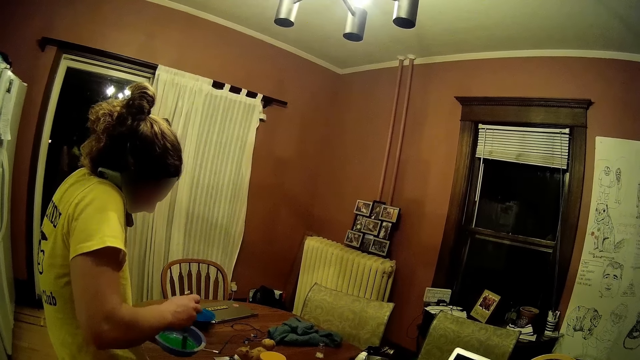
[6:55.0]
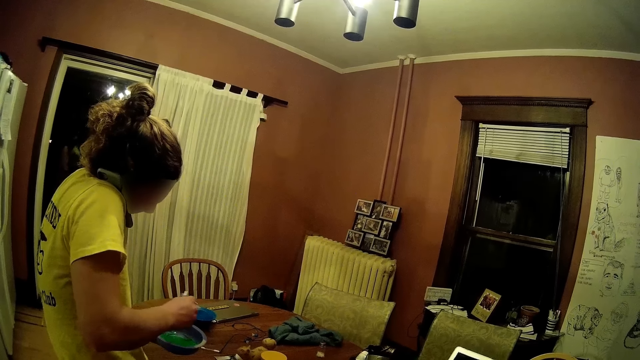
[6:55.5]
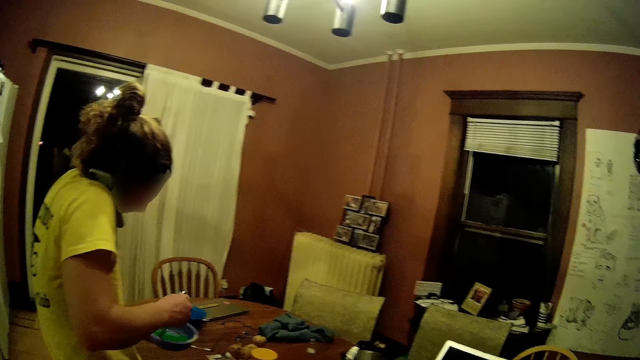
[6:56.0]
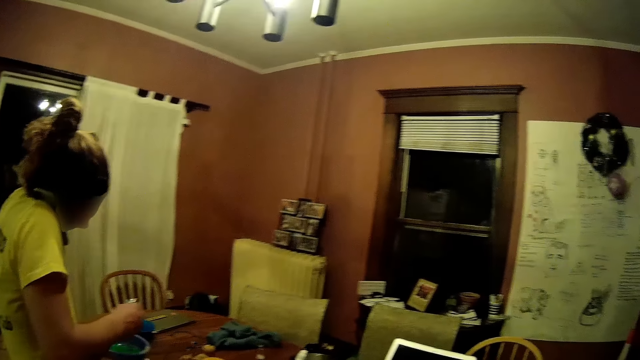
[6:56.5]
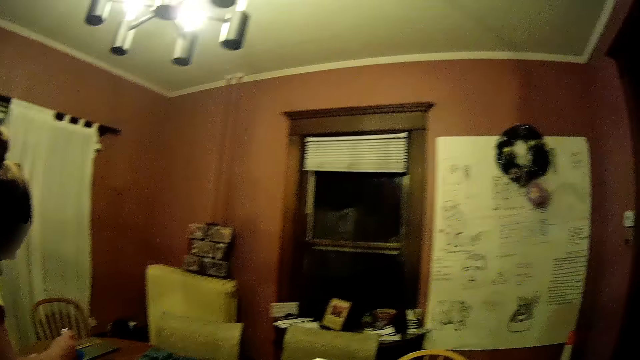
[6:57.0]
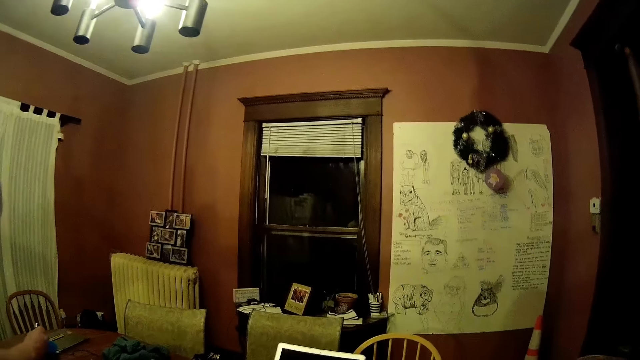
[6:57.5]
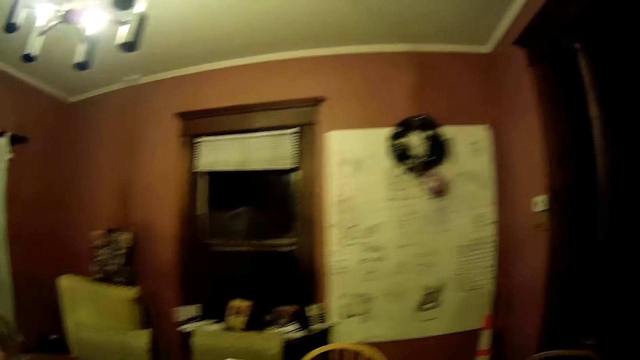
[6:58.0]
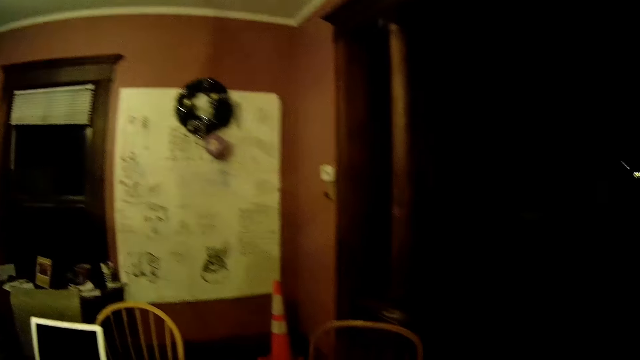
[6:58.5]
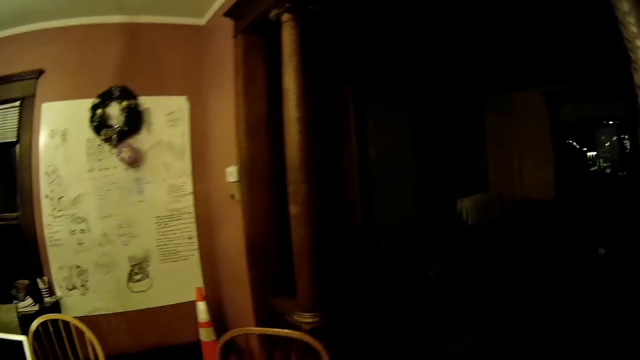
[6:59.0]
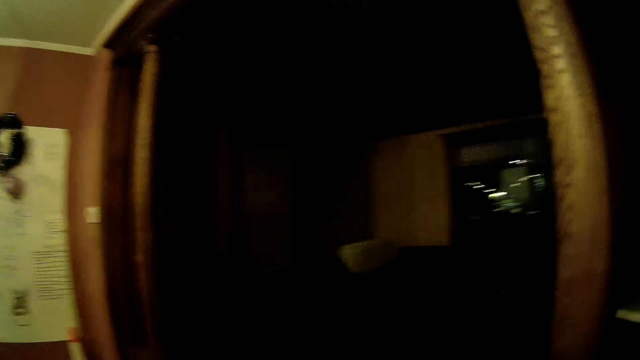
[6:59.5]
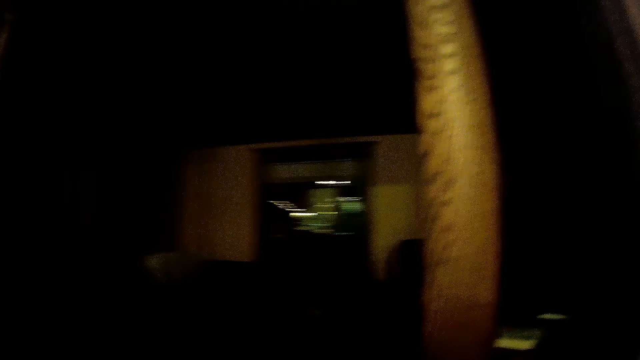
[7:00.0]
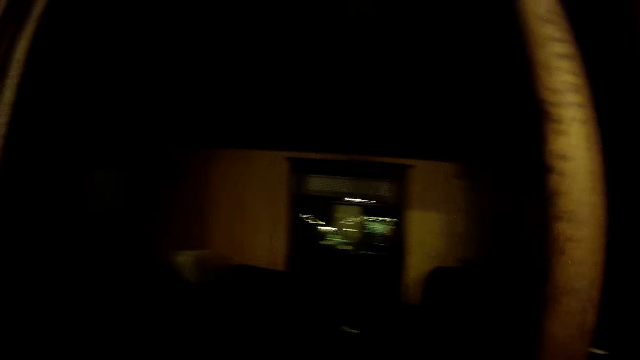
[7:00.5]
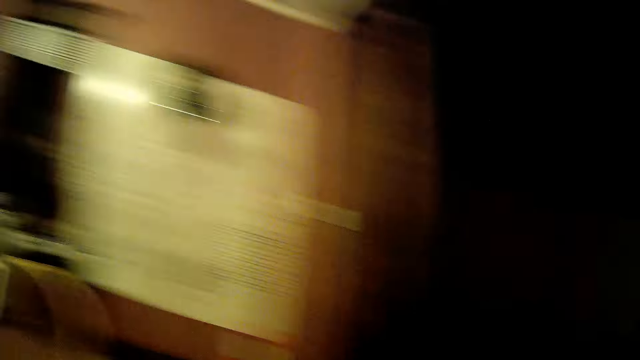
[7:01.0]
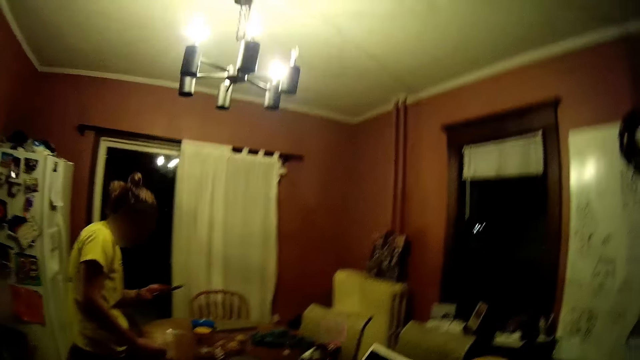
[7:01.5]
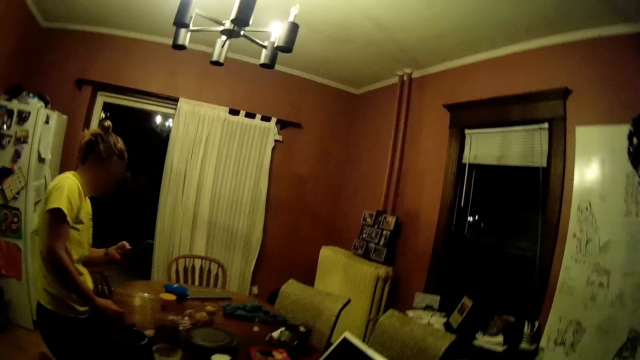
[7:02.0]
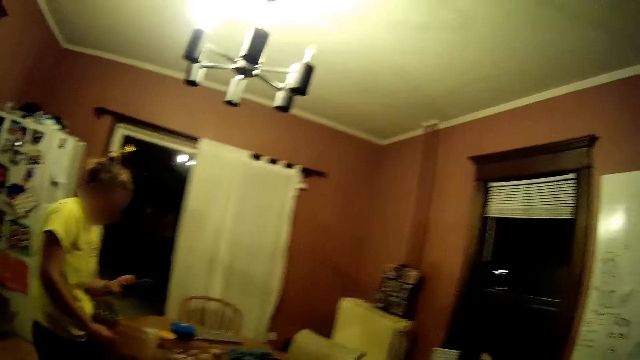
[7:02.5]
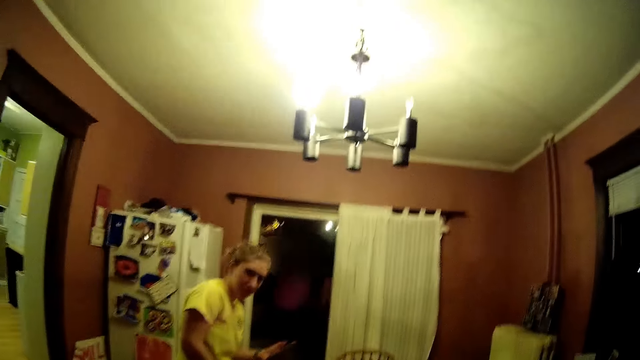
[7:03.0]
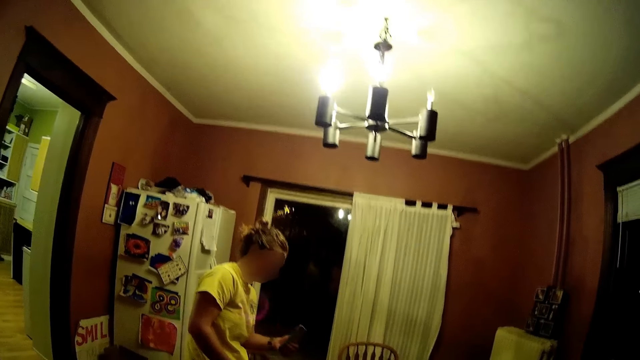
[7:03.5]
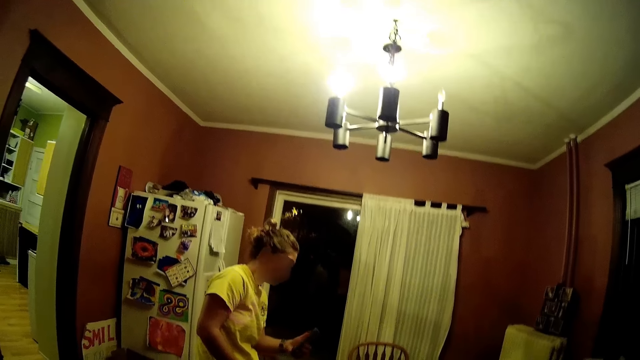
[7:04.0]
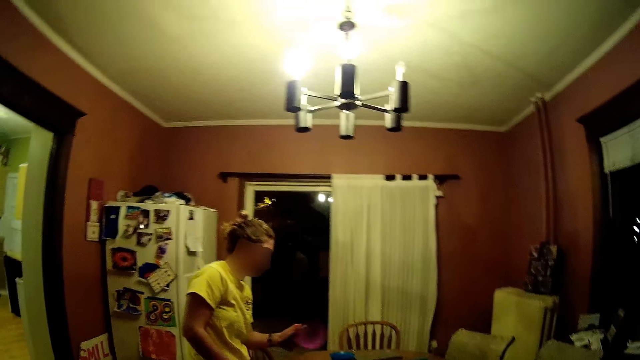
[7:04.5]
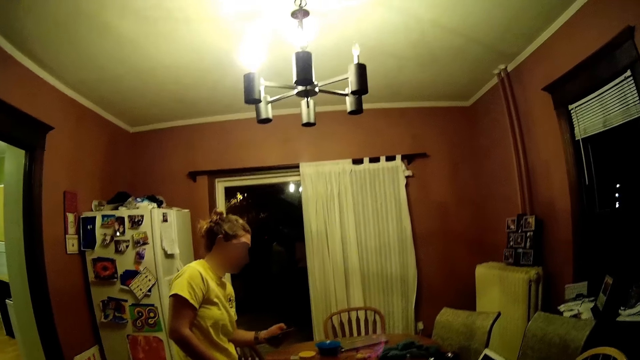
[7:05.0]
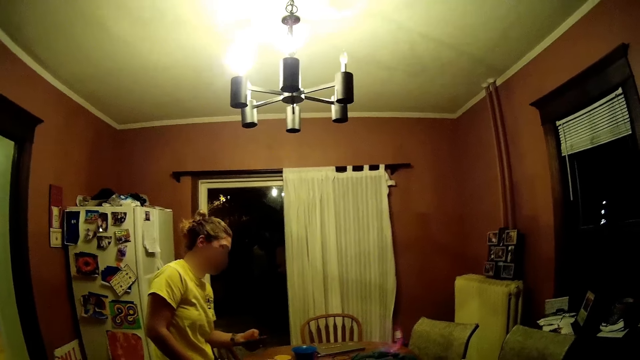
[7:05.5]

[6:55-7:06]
The camera wearer moves around. The woman takes the phone with her left hand from her shoulder, puts the bowl on the table with both hands, and presses the phone with her left hand. She operates the phone.

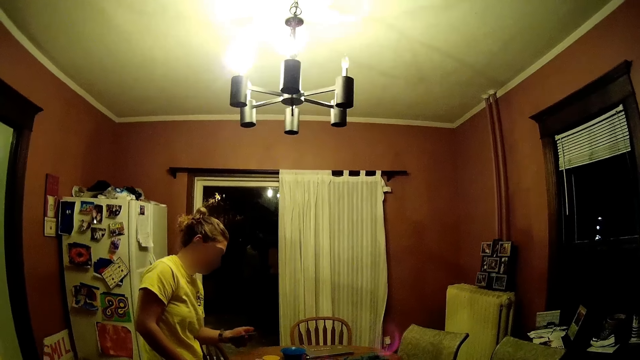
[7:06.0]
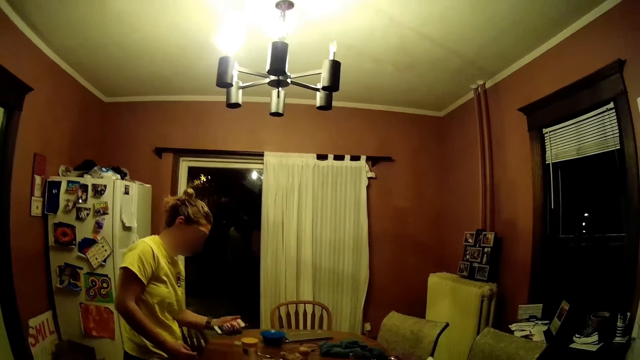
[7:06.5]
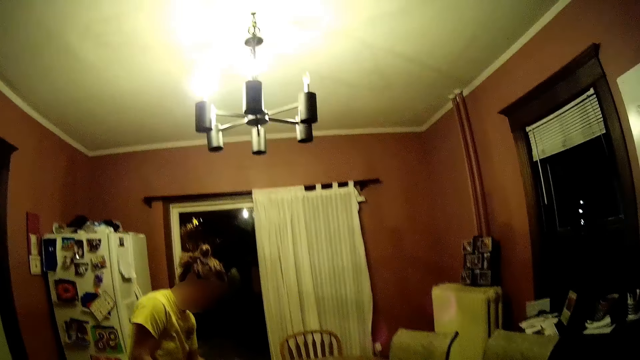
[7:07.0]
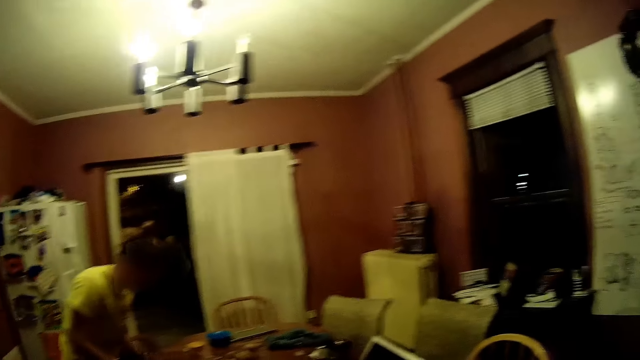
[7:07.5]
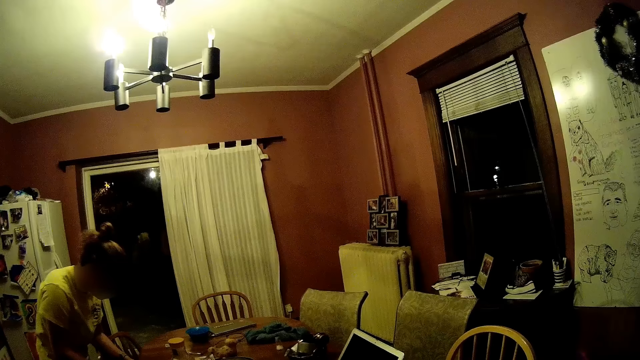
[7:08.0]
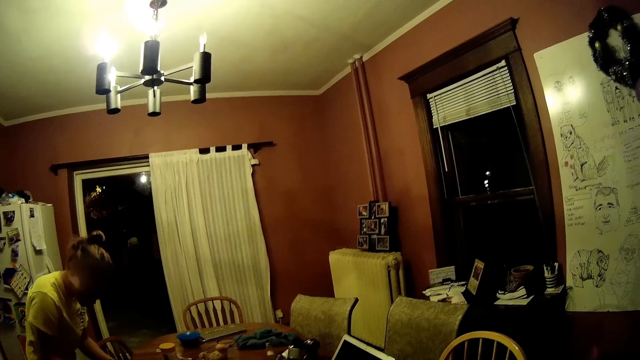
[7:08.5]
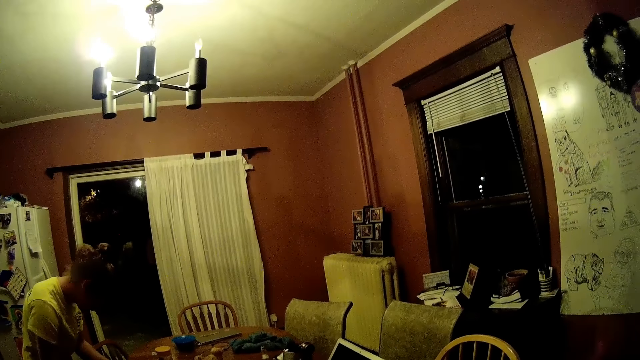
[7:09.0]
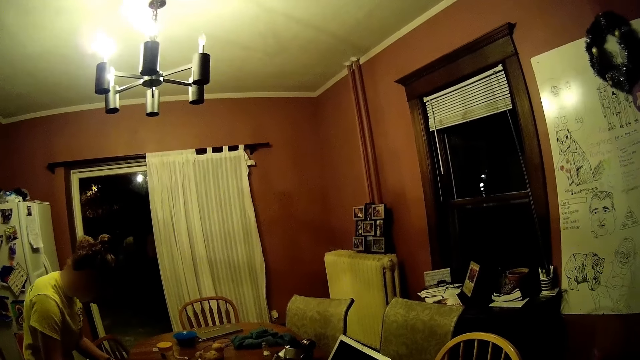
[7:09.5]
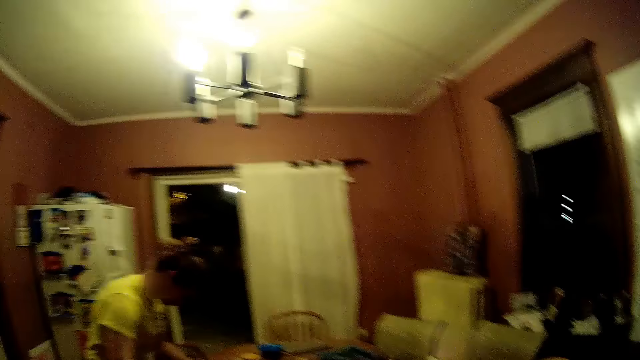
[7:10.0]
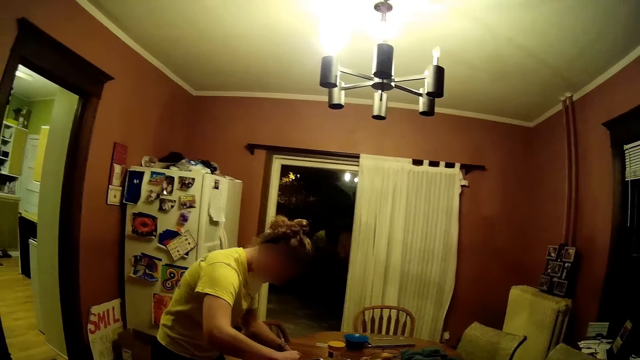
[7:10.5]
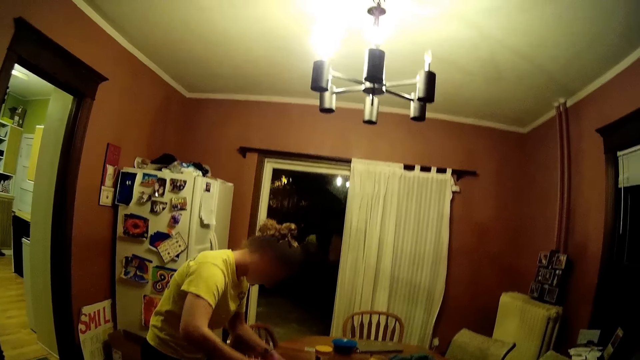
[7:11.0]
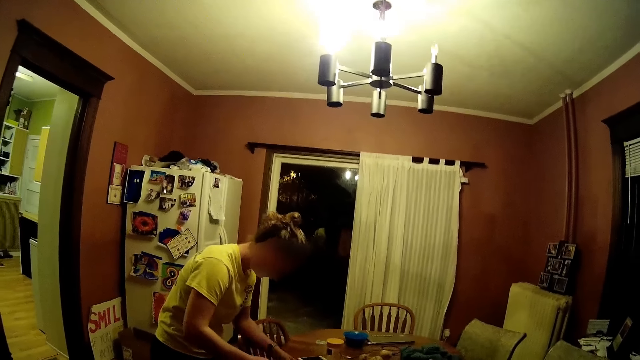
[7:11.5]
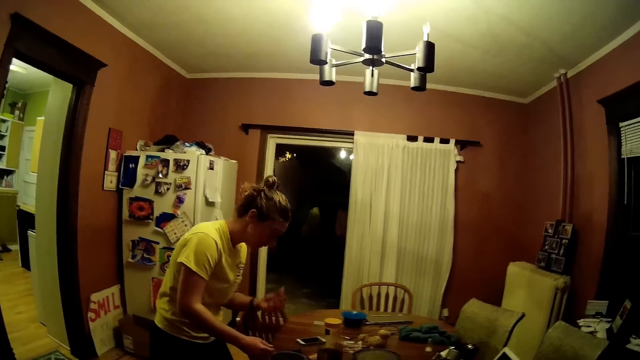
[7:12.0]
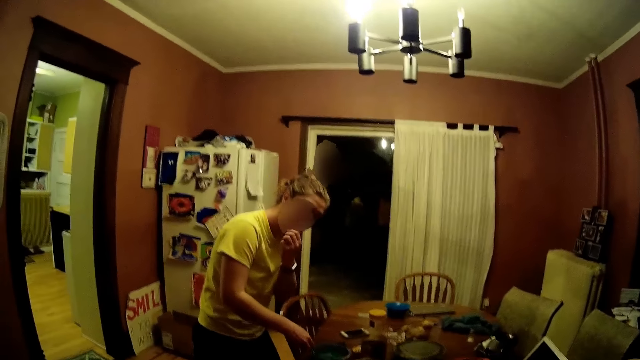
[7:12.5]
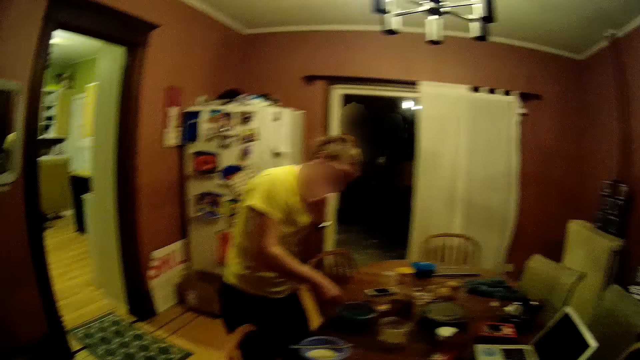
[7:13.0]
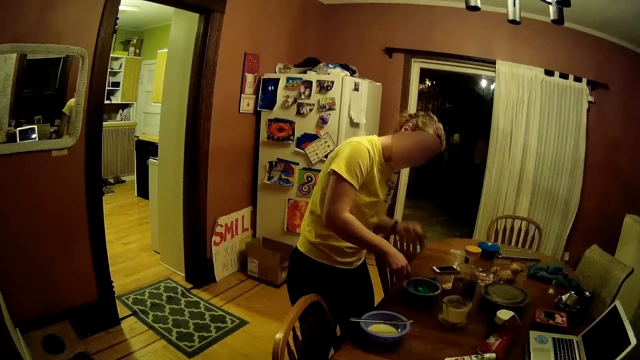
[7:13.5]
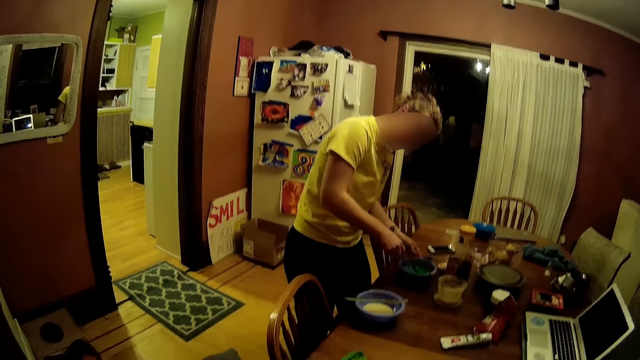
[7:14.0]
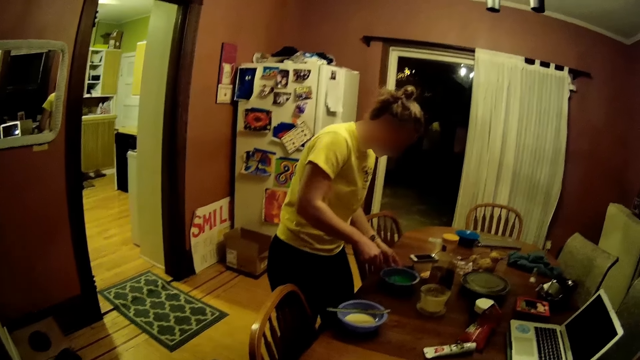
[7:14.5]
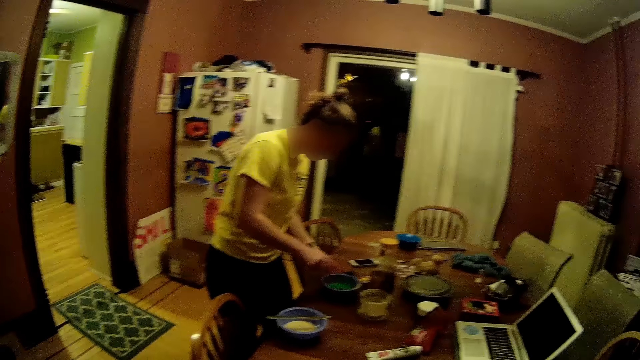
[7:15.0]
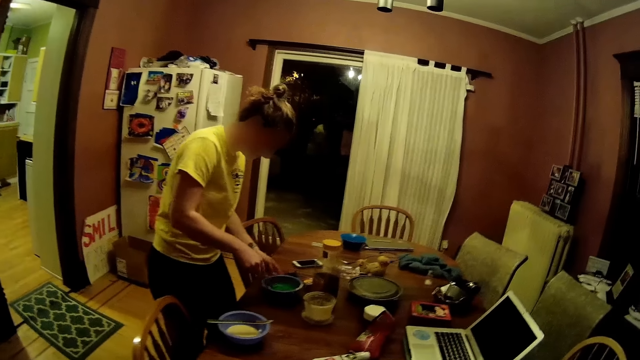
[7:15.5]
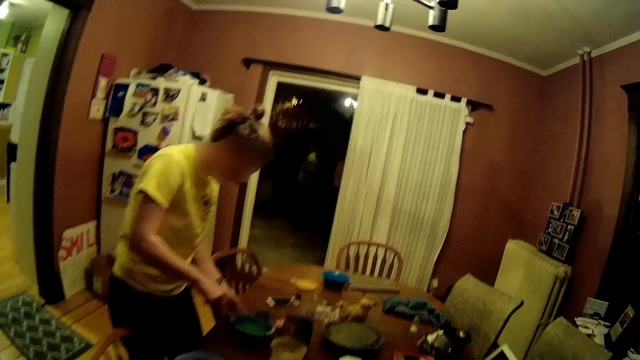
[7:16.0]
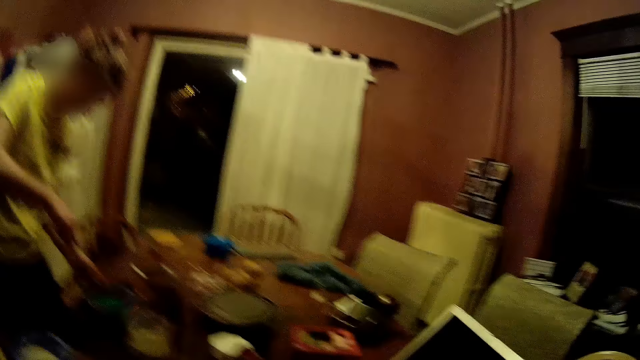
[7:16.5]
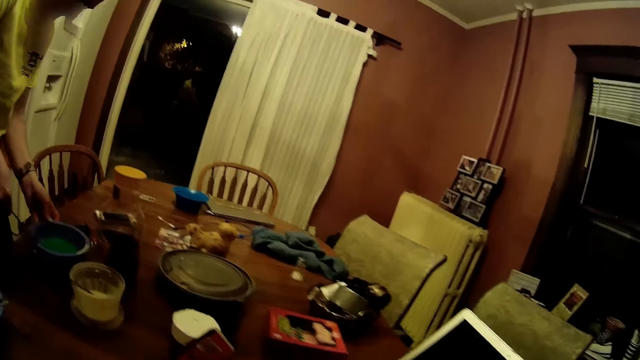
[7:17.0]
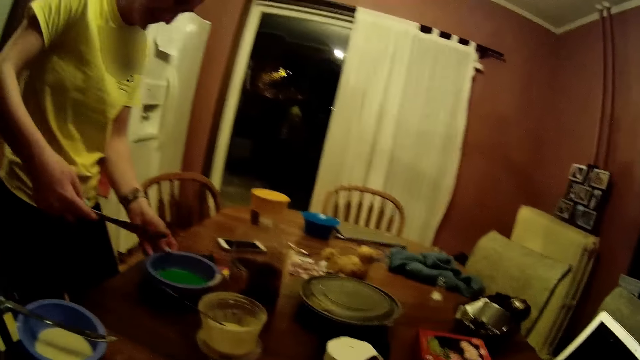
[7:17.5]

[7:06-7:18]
The woman drops the phone on the table with her left hand. The camera wearer looks around. The woman bends towards the table. She stirs with the knife in her right hand in the bowl on the table. She raises her hand. She tastes the liquid in the bowl with her left hand. She holds the bowl on the table with her left hand. She lowers her hand. She stirs with the knife in her right hand in the bowl on the table. She stirs again.
